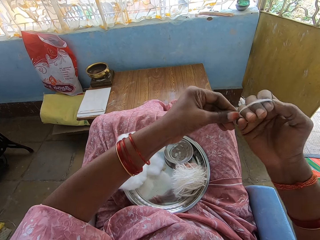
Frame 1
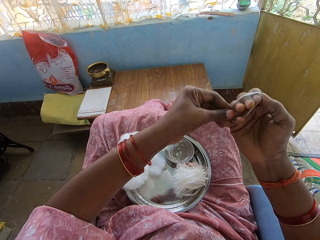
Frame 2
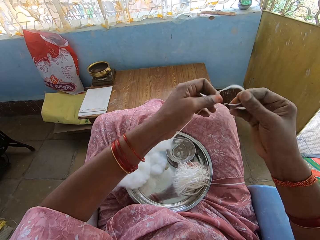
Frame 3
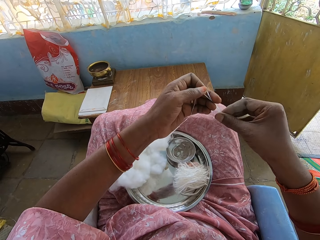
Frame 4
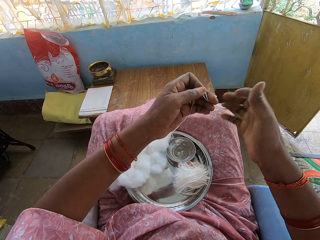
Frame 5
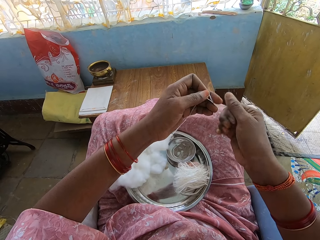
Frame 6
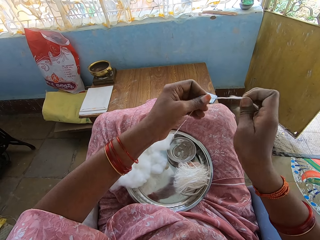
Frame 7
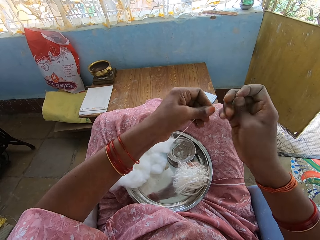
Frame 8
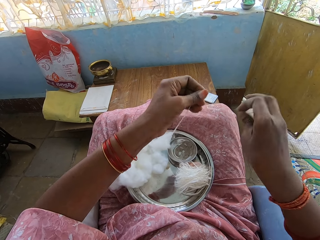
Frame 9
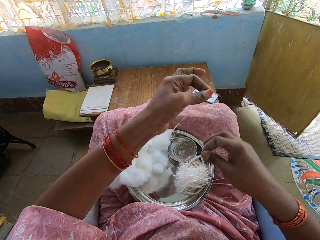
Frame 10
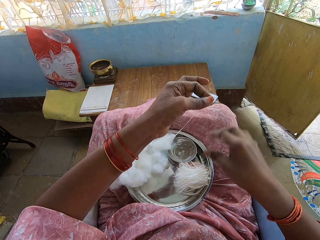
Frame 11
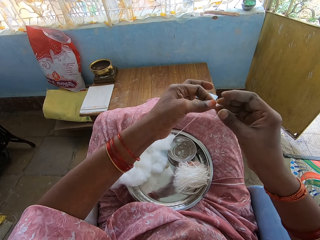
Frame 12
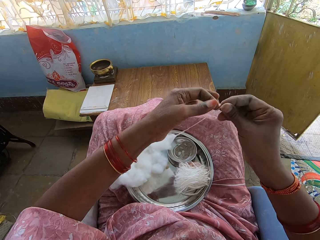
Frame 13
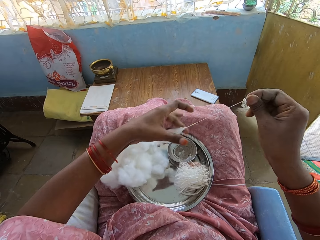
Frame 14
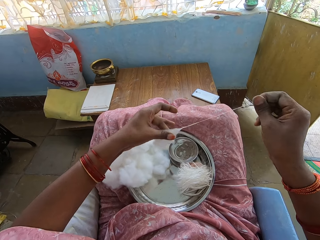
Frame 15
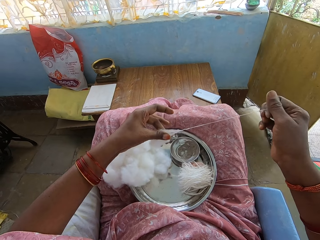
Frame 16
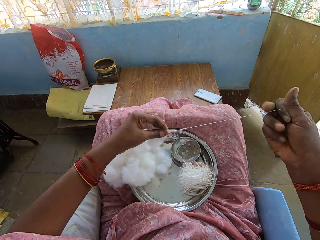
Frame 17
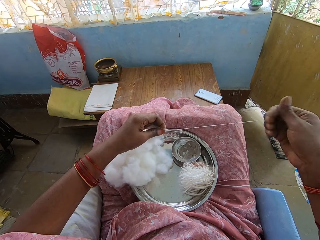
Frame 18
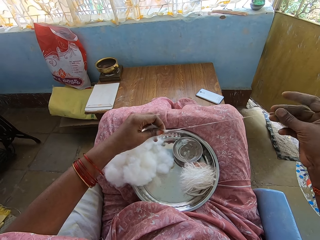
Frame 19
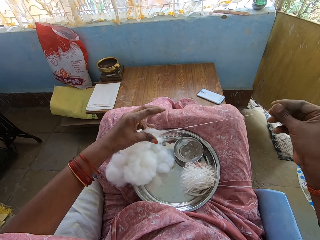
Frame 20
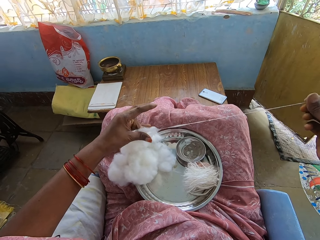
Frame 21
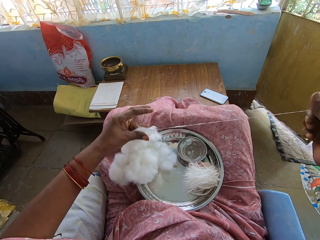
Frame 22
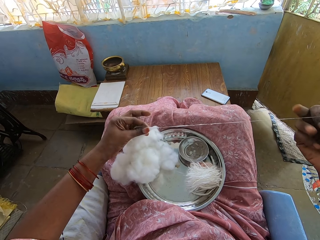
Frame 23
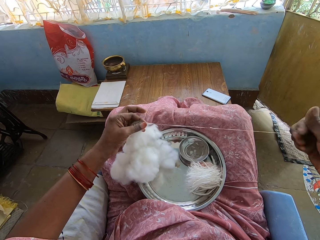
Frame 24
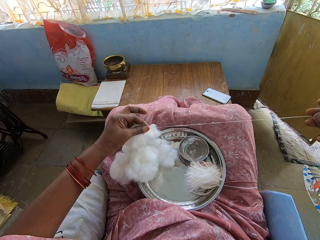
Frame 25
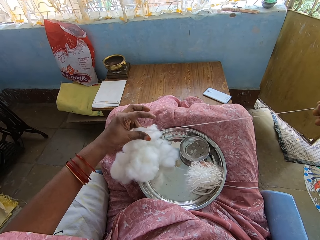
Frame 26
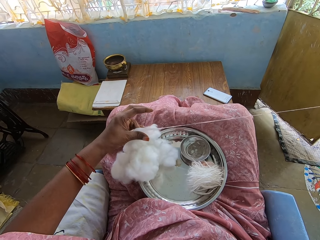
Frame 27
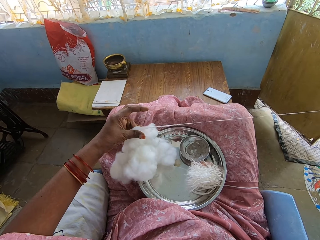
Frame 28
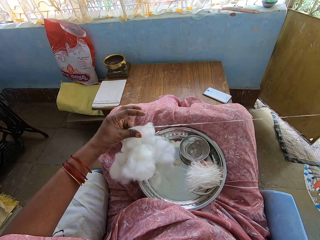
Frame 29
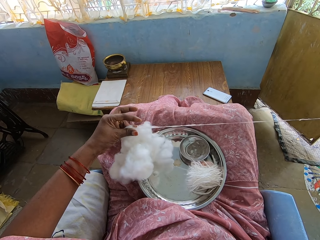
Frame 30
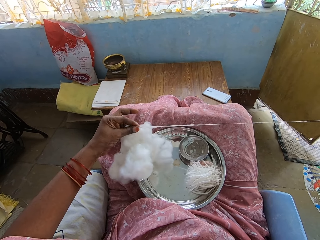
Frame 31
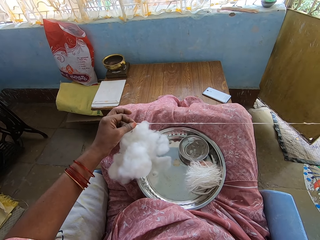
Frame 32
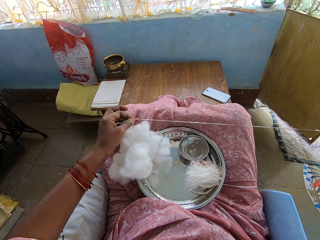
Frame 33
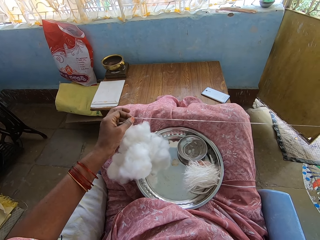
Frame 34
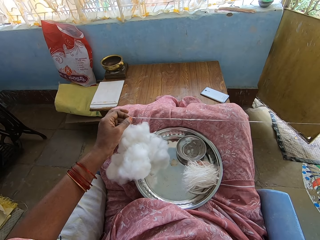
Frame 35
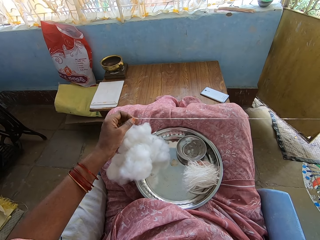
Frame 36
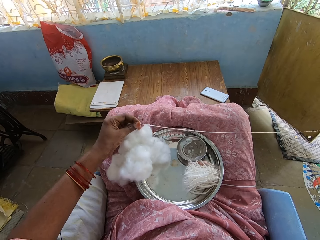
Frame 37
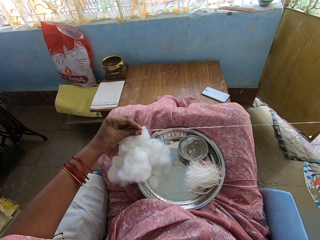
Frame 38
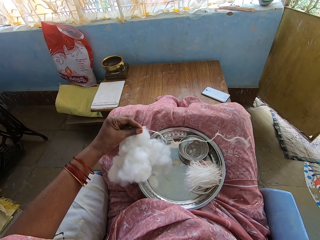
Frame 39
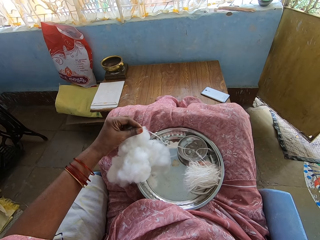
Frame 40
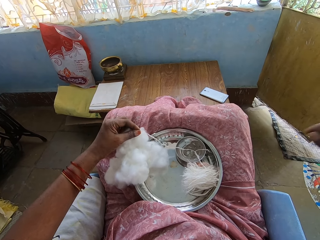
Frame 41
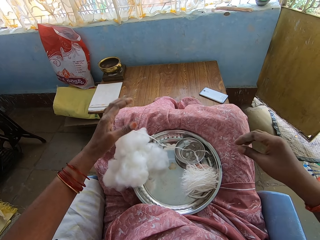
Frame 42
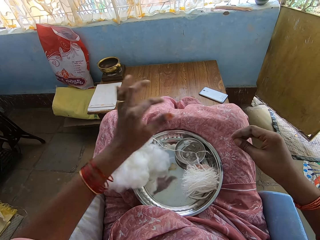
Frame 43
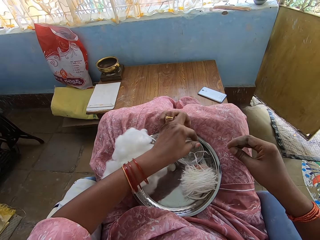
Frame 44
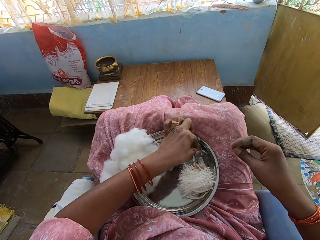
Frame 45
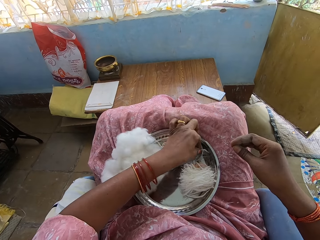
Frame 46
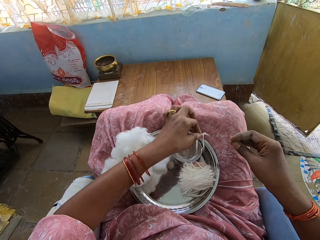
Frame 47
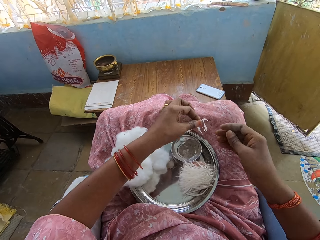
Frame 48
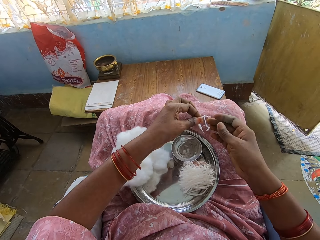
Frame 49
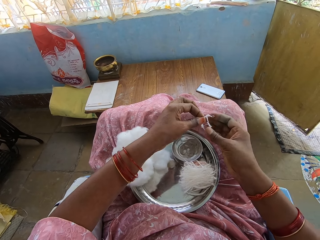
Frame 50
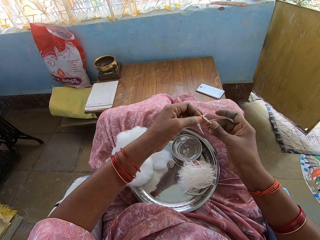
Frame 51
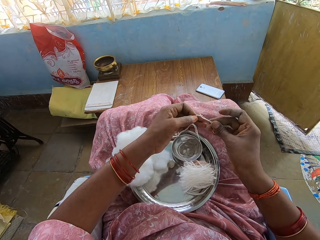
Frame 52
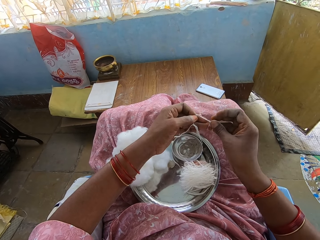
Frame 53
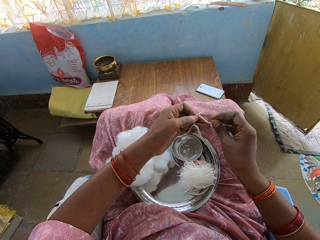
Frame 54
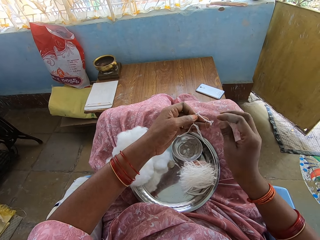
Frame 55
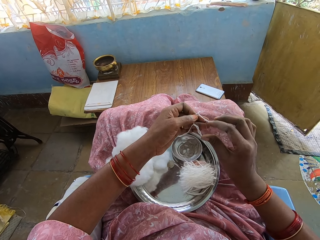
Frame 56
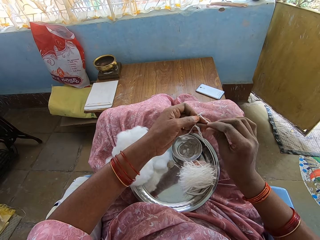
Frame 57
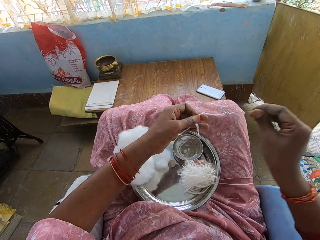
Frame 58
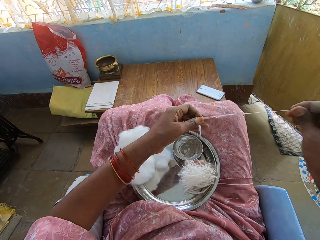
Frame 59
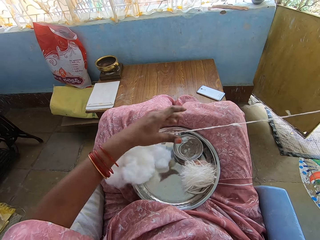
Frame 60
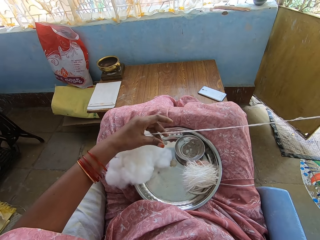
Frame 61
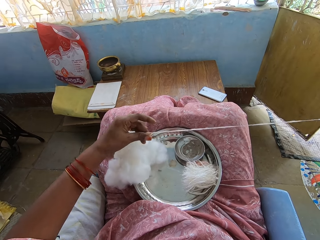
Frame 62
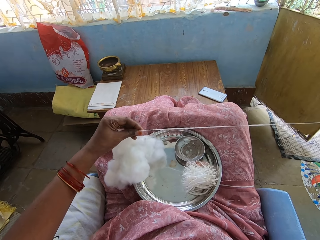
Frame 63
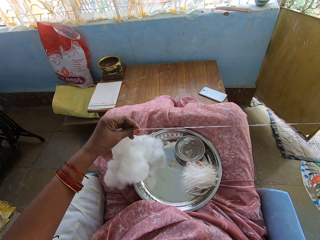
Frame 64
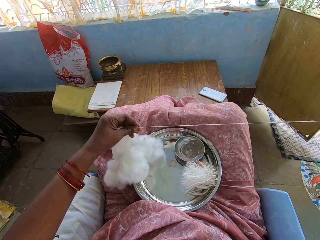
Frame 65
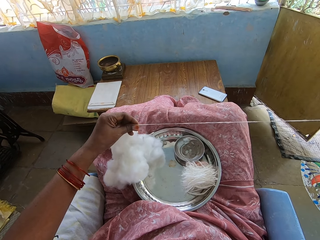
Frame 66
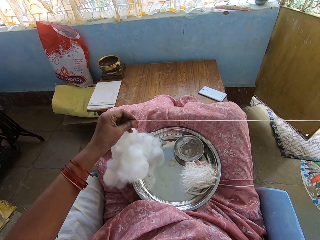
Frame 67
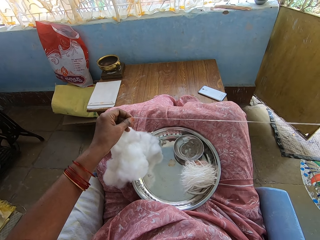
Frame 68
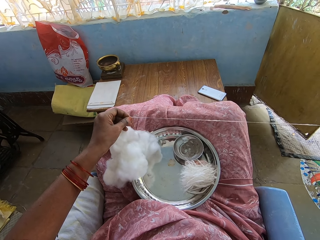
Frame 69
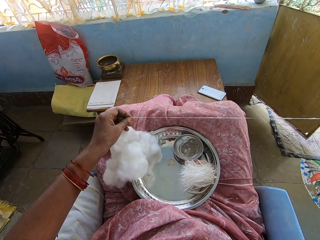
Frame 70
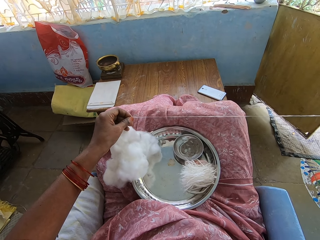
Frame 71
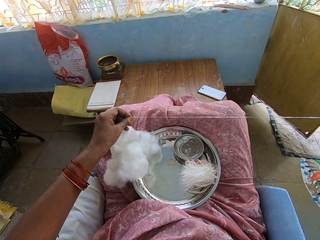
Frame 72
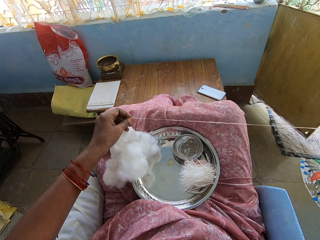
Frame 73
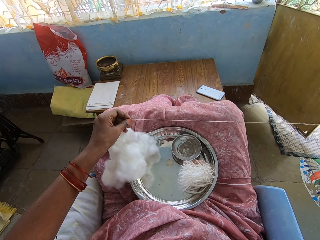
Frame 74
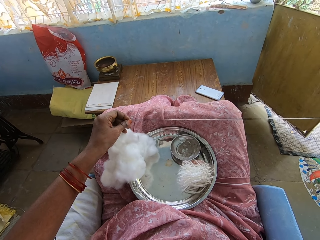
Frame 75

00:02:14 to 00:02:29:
The camera wearer pulls out the thread or cotton wool. They fold the thread, twist the thread, cut the thread, put the thread on a tray, and pull out the thread. They pick up the thread and pull the thread.

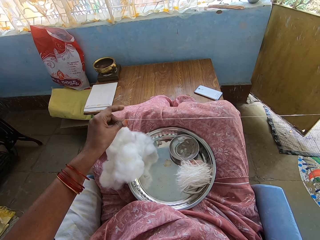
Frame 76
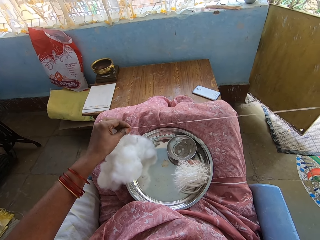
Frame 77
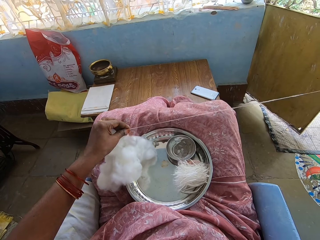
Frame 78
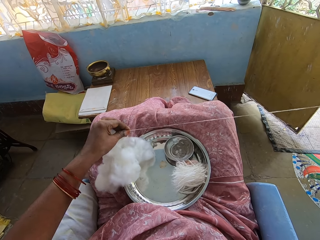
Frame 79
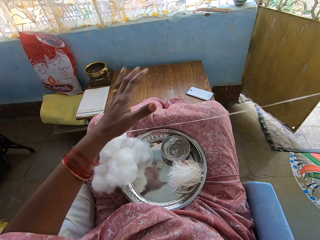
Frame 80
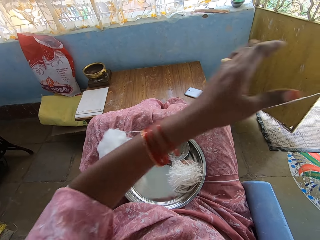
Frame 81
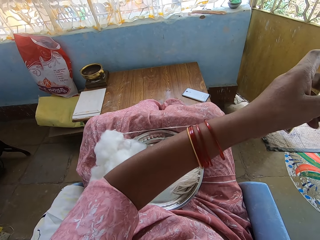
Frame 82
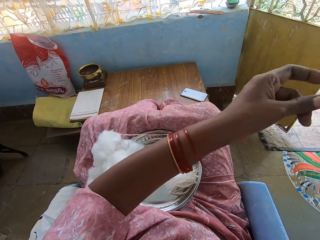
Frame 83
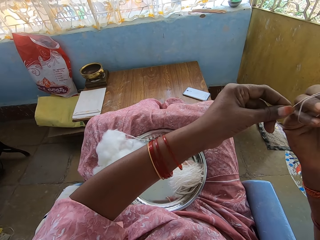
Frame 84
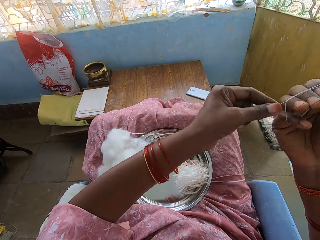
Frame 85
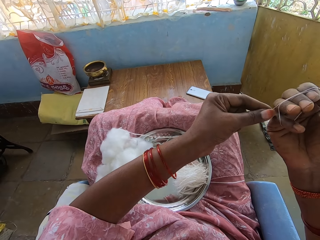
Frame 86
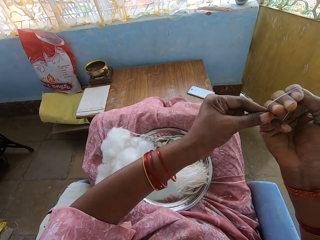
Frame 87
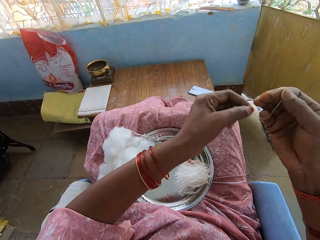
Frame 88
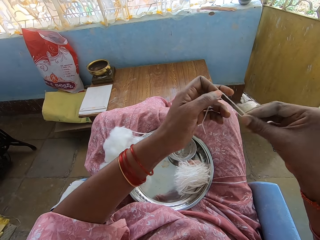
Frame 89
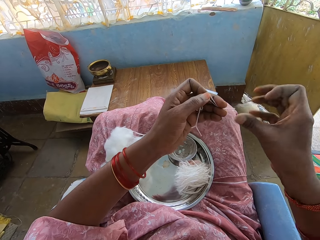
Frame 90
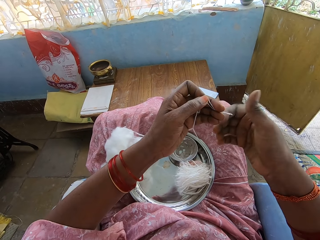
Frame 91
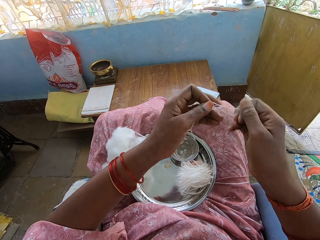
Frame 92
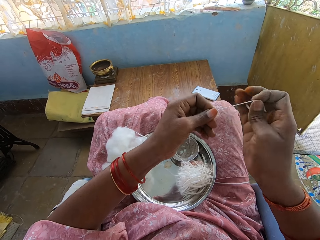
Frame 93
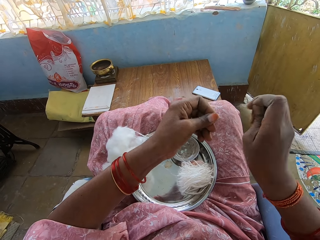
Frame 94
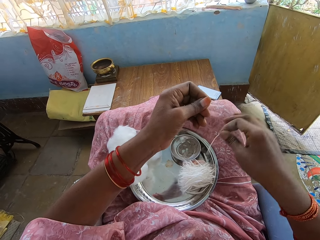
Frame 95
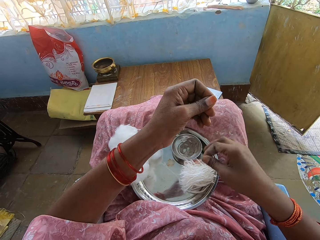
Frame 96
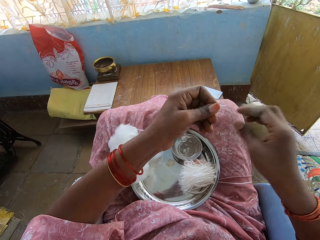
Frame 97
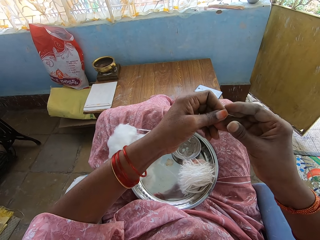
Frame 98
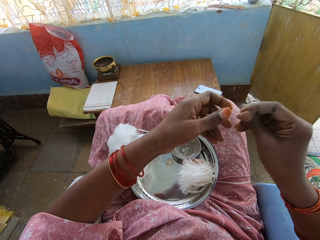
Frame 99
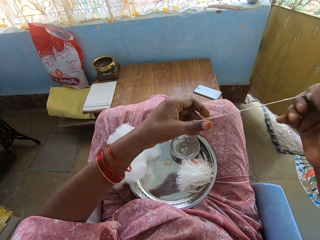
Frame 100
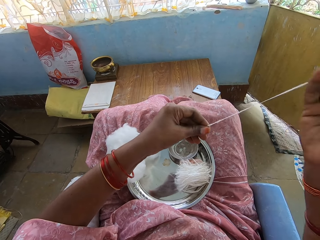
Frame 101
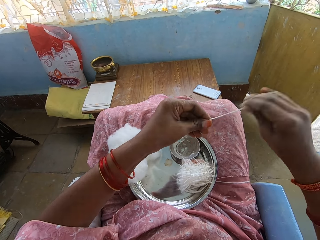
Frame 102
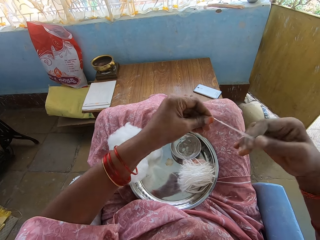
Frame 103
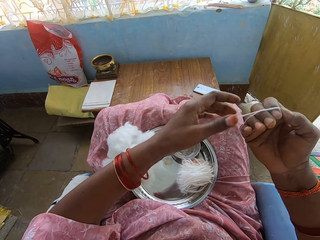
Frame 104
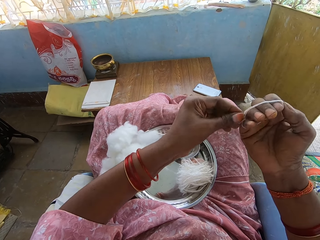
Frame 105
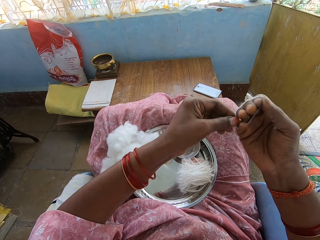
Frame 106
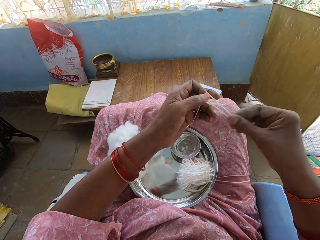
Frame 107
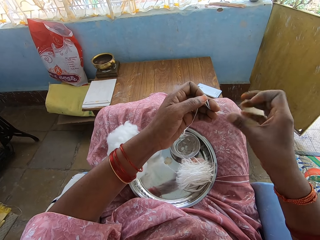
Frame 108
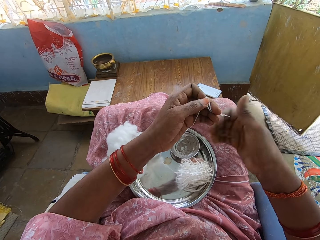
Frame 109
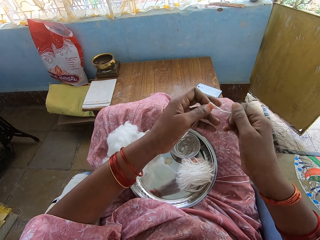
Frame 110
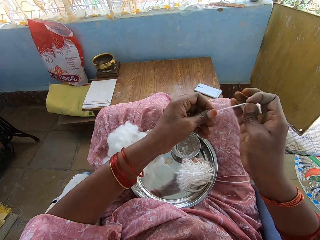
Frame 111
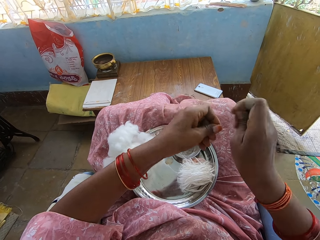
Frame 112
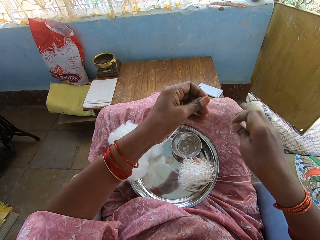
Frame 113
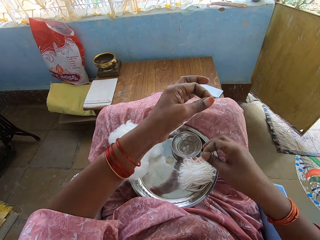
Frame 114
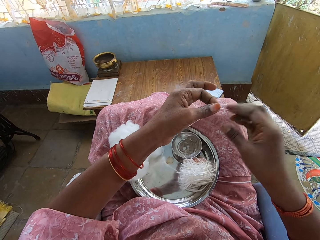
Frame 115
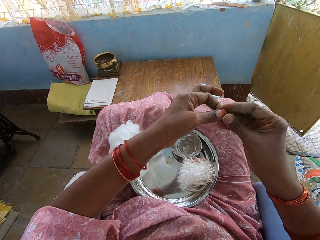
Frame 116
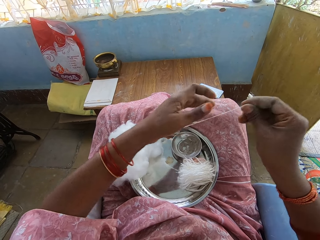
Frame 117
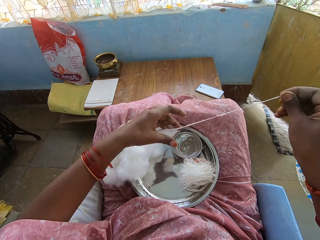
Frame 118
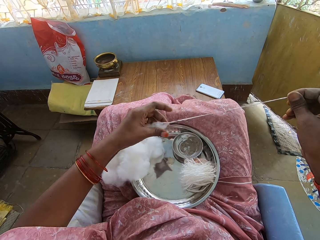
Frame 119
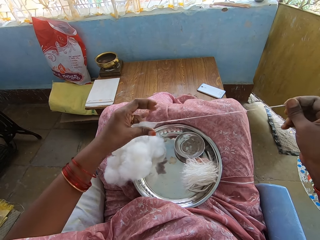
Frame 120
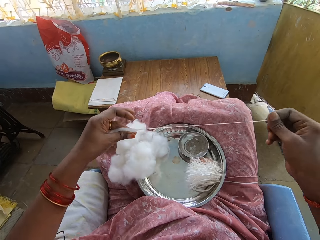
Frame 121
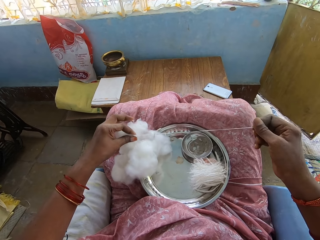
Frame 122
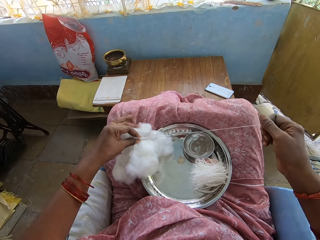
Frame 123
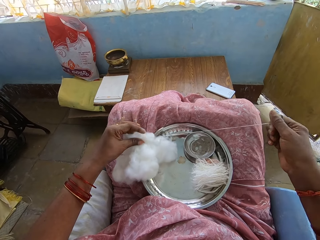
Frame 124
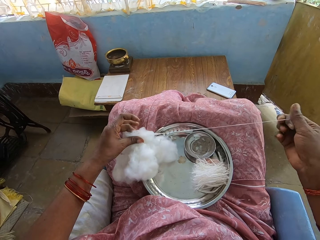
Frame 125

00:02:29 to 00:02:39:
The camera wearer twists the thread or cotton wool, cuts the thread, puts the thread on a tray, and pulls out the thread. They fold the thread, twist the thread, cut the thread, put the thread on the tray, and pull out the thread.
